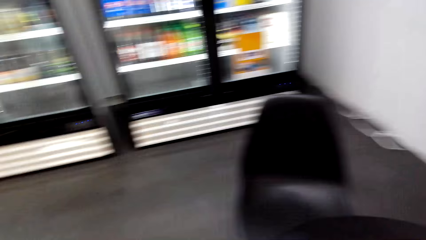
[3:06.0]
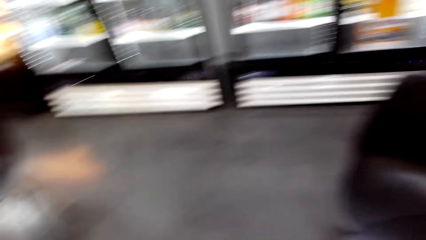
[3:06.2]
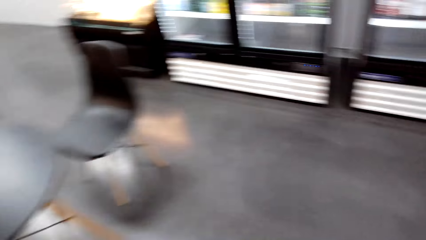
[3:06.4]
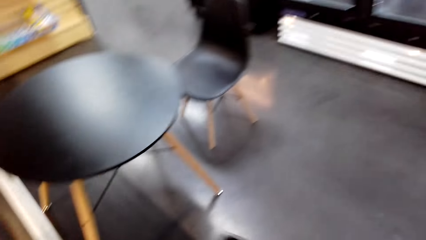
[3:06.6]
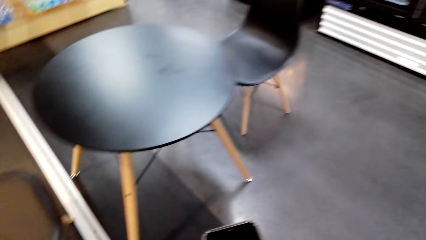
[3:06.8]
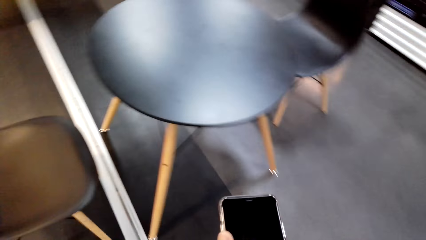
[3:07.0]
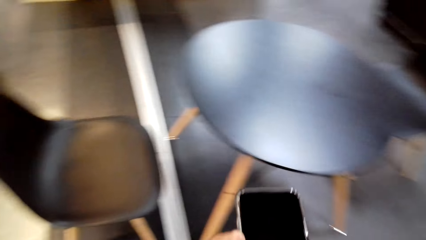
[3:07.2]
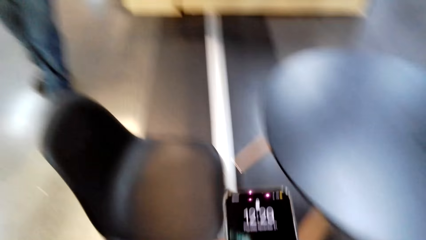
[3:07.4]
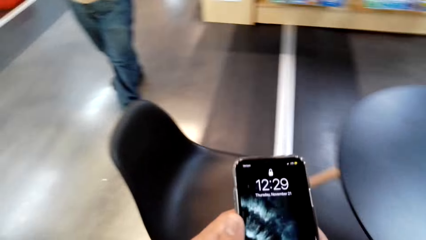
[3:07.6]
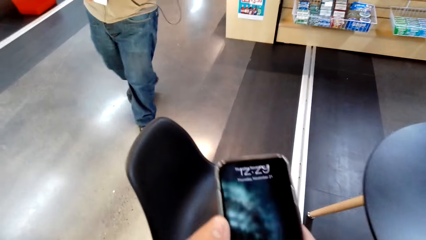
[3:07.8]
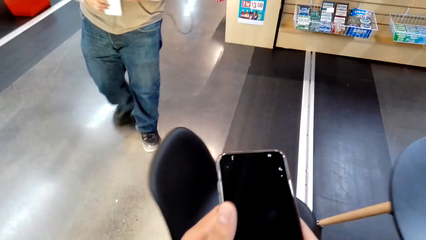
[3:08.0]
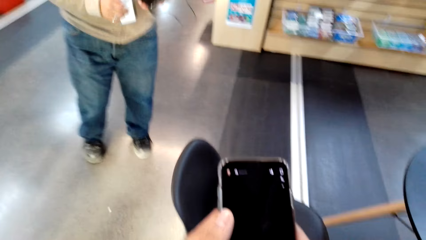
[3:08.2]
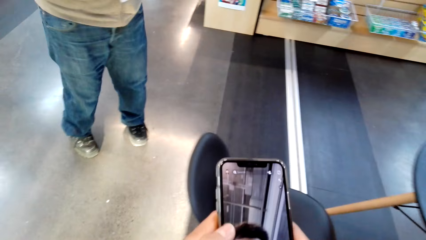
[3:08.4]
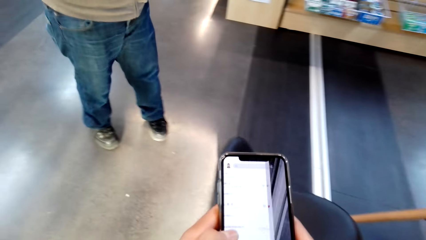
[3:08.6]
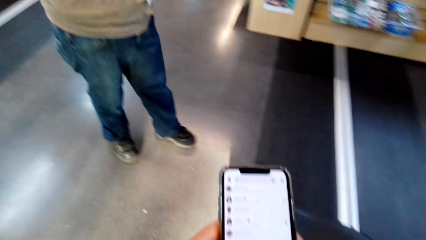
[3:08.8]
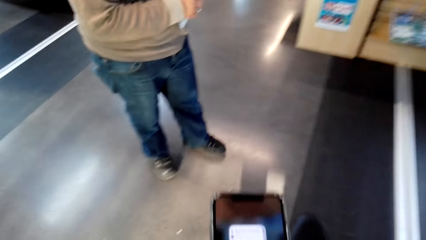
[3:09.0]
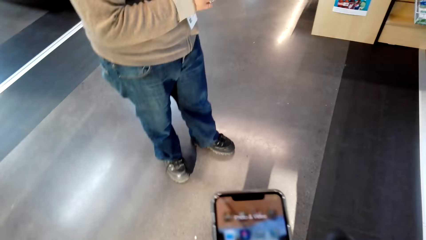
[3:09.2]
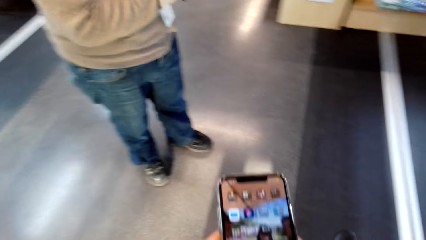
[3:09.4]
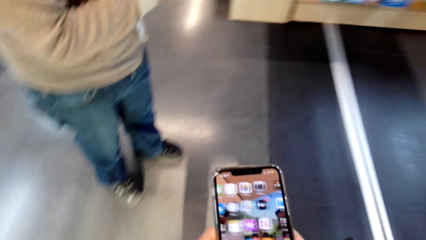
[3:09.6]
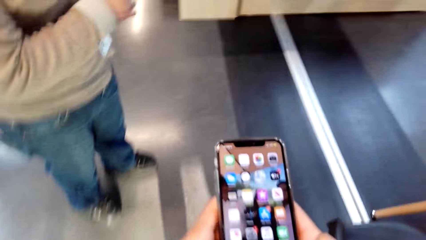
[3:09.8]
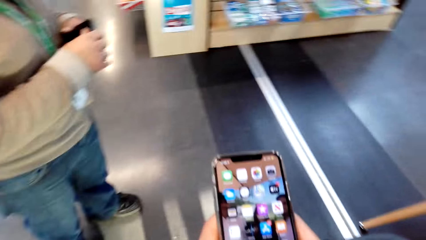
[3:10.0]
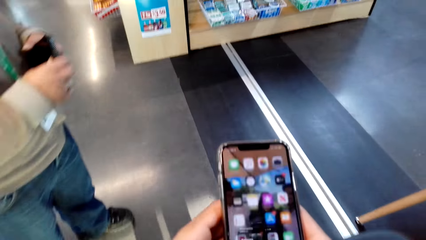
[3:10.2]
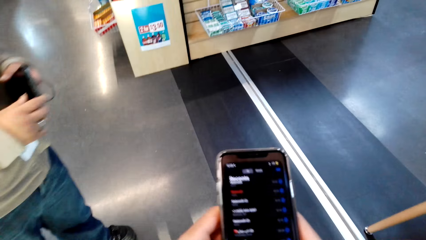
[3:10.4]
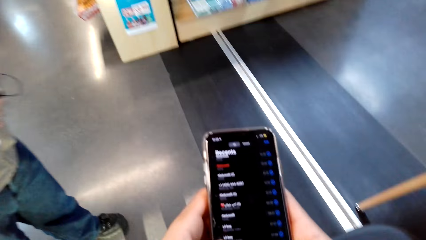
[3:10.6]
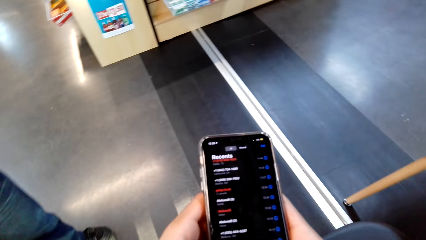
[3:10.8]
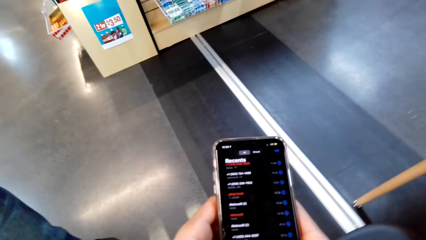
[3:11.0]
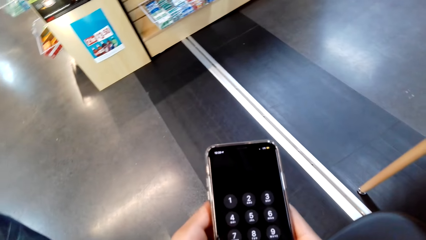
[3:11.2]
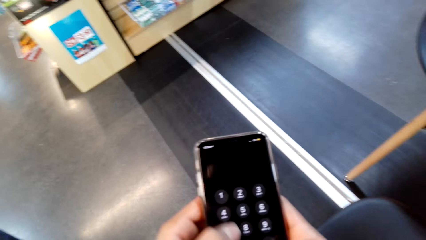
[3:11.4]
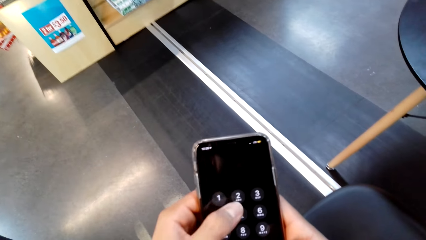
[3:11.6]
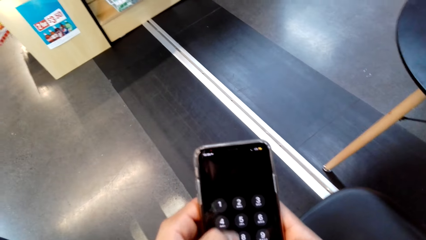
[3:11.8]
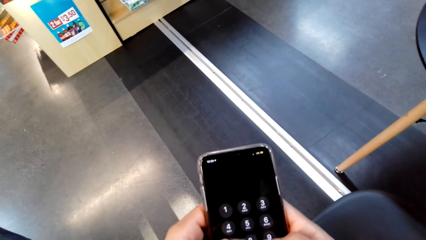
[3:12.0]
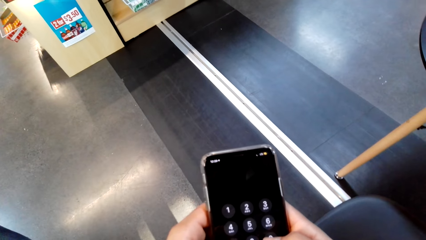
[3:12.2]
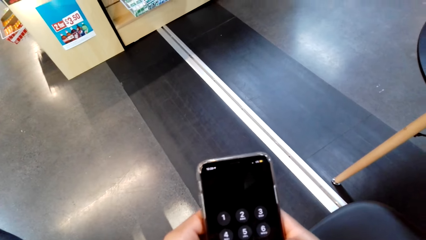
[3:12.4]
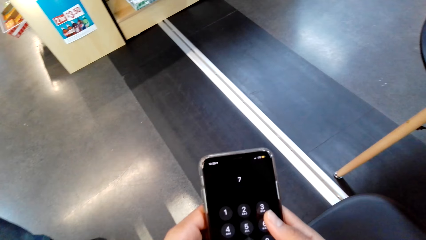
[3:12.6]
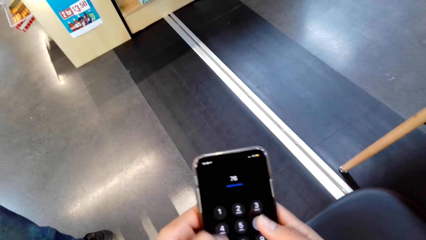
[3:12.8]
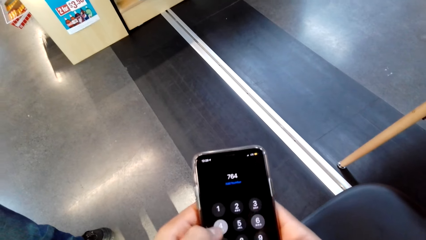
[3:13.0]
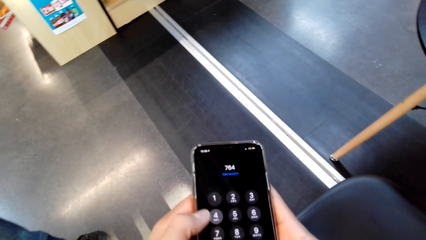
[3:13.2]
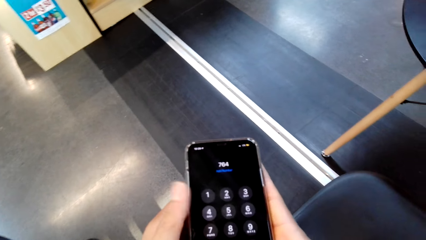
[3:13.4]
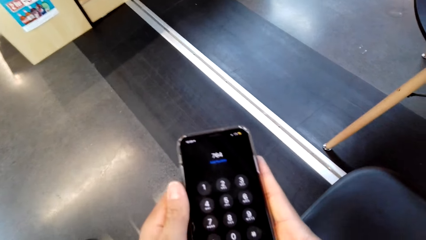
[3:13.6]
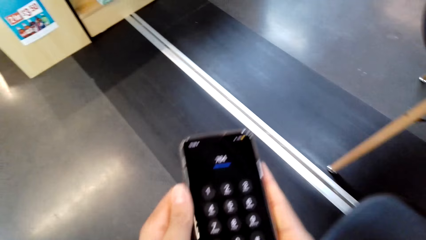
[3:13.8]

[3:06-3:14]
The camera wearer removes the phone. They scroll on the phone. A man walks in the shop.

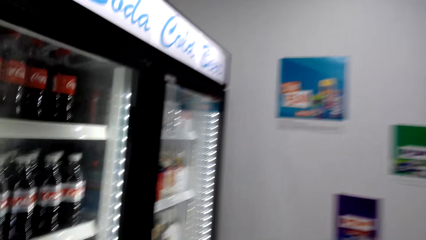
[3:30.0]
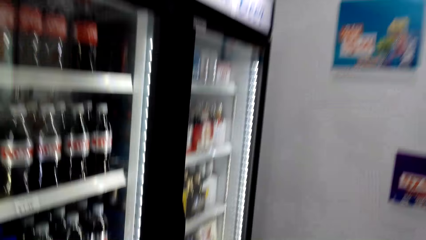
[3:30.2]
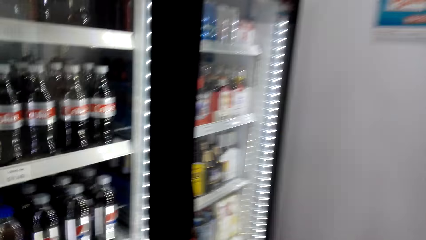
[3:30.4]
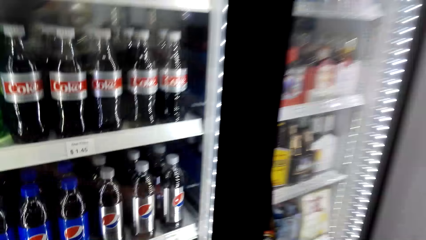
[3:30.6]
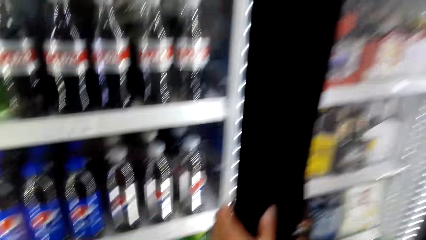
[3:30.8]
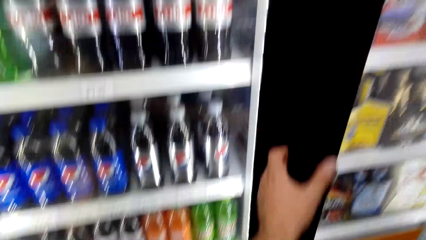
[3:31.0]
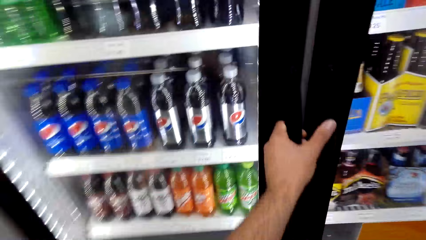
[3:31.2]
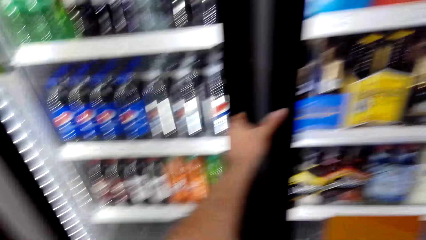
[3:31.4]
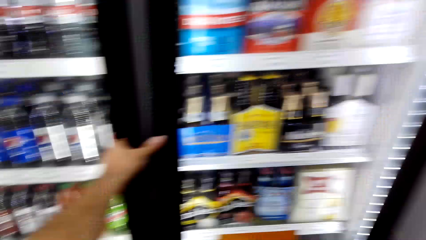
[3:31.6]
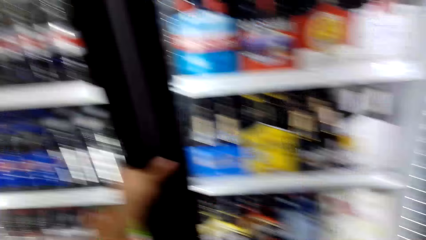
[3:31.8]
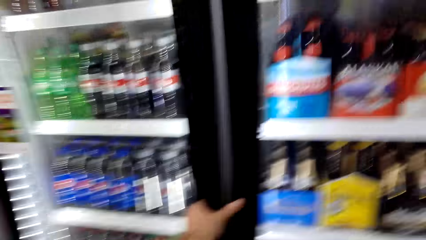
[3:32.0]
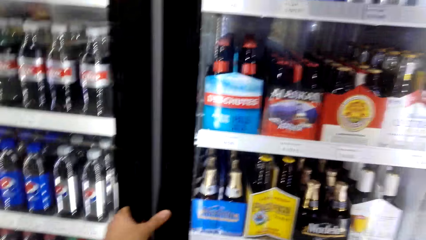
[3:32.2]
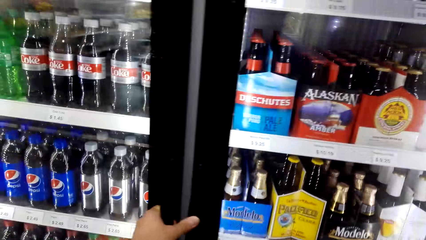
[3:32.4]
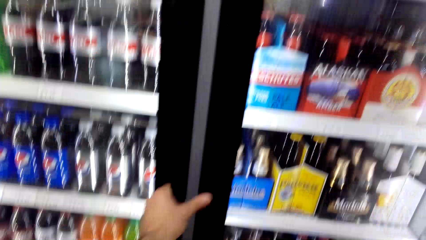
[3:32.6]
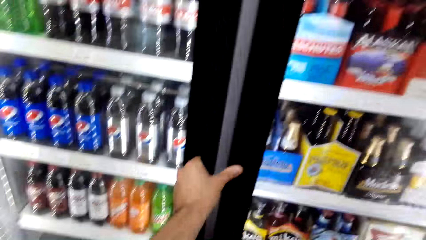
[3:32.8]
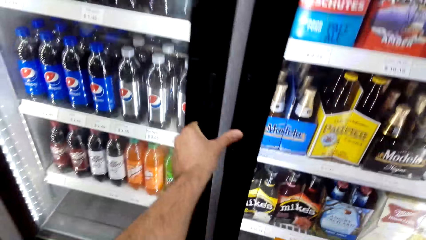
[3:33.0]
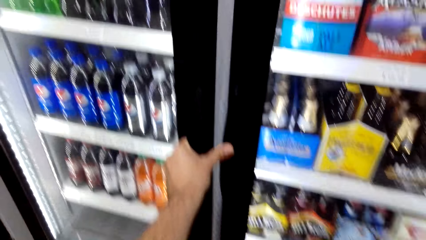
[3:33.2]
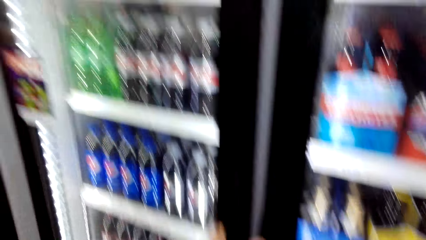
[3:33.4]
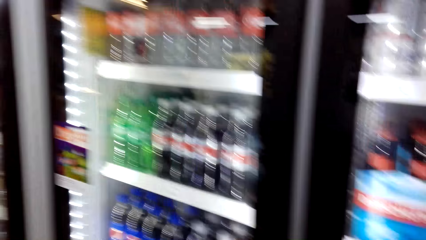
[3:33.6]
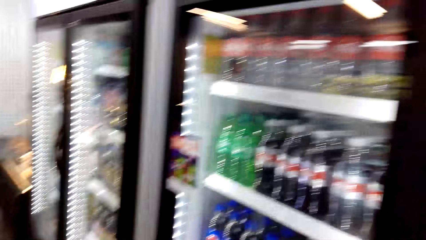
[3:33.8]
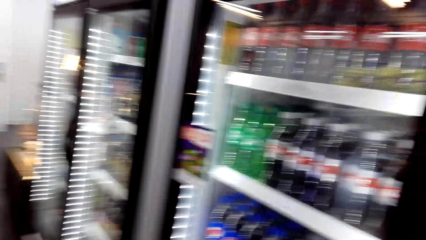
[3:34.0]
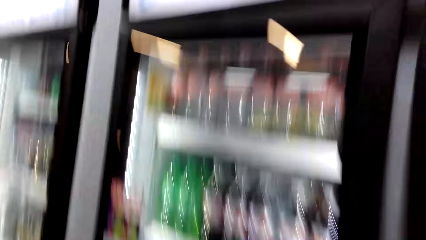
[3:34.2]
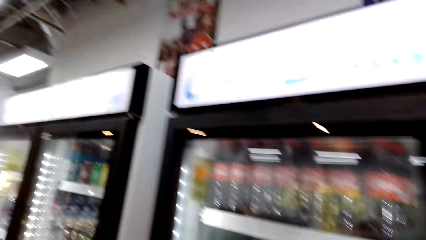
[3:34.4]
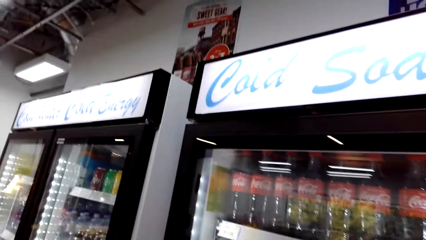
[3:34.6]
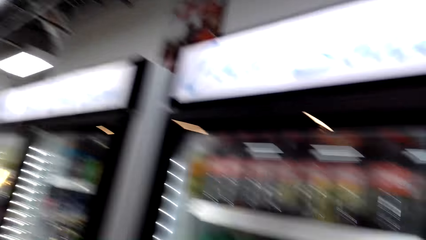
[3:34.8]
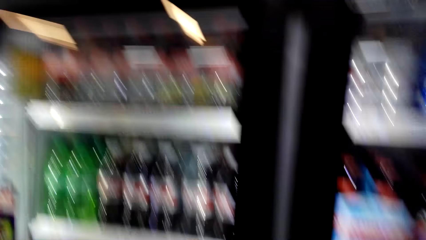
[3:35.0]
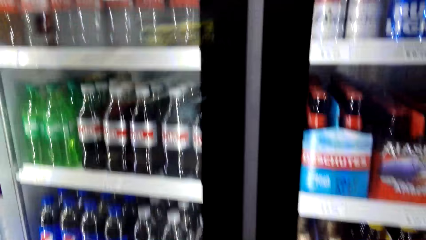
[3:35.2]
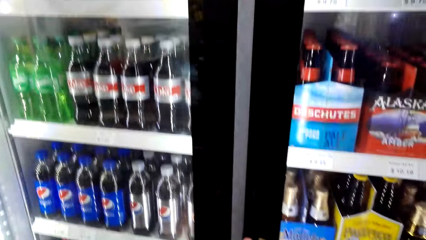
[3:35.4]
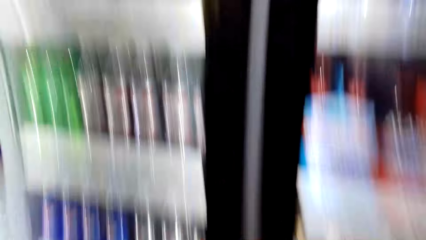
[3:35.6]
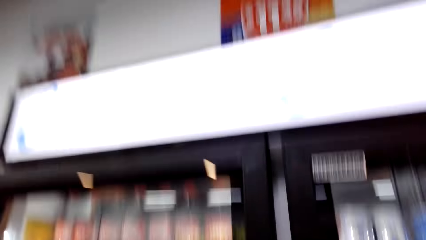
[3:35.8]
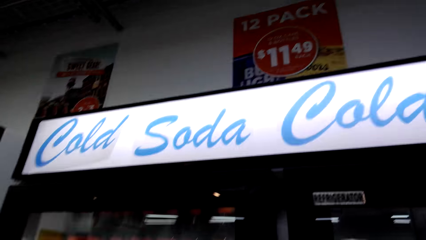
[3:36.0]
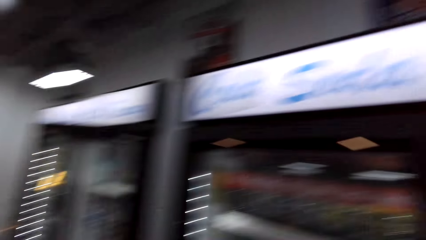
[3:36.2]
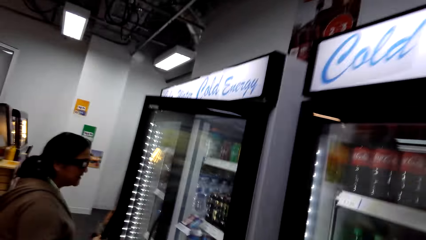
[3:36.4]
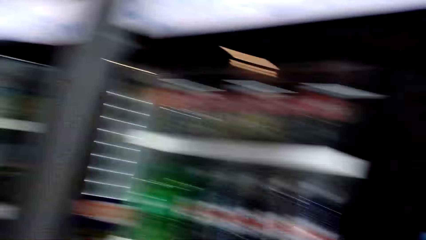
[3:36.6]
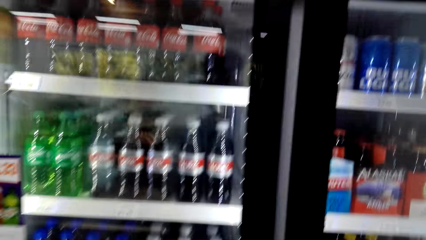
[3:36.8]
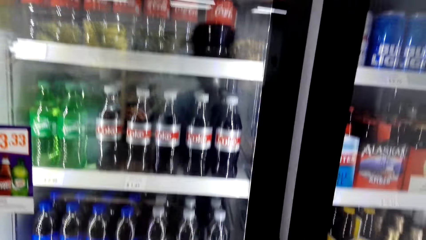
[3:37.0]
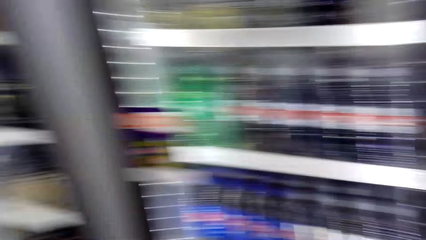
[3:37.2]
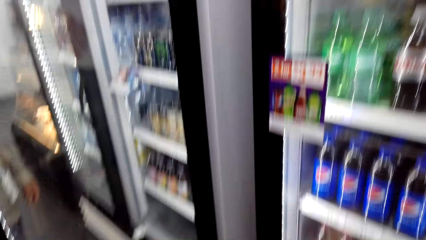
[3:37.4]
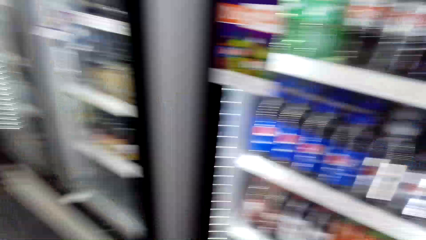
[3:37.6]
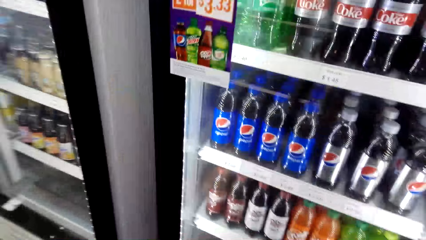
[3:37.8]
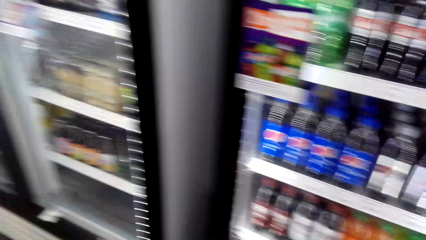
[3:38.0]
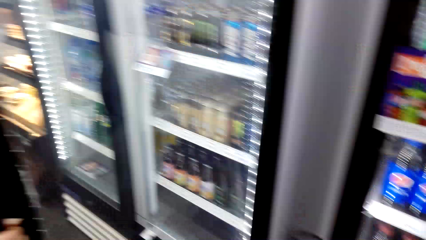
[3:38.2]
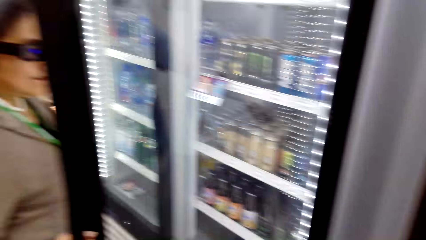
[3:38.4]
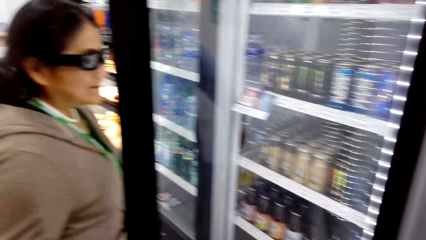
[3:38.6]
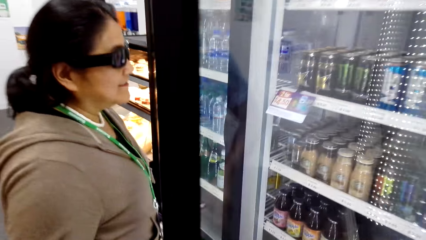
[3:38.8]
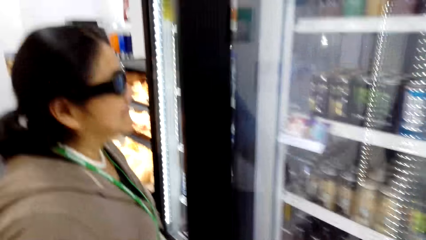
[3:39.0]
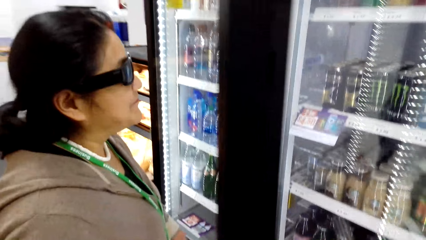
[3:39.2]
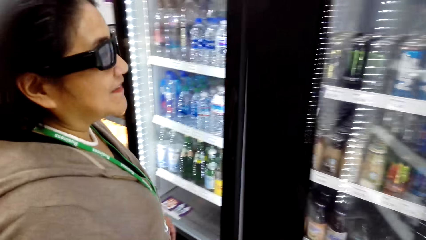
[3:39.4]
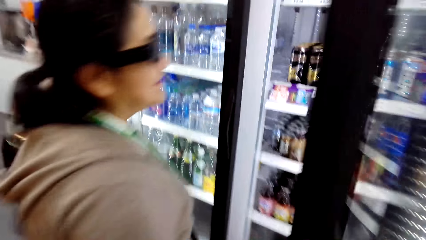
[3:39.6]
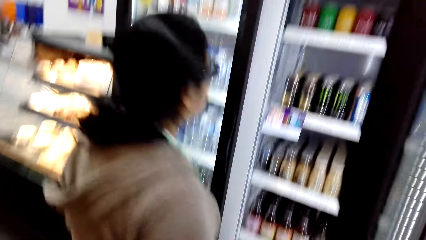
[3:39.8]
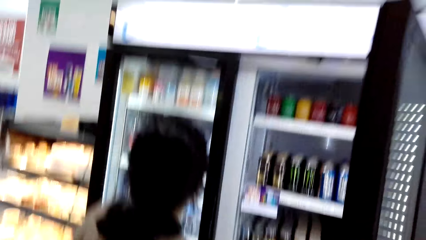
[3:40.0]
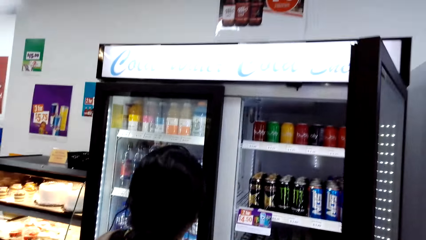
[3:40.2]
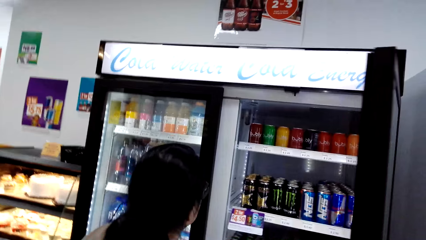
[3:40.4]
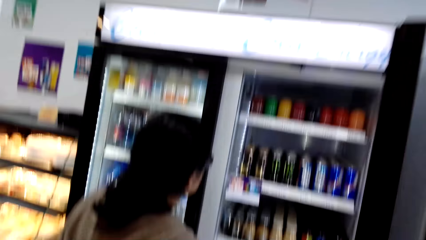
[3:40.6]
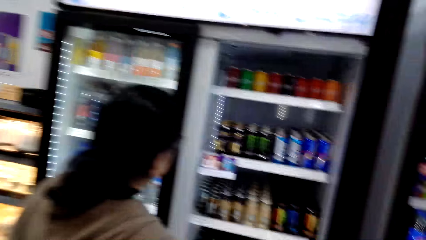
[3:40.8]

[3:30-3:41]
The camera wearer holds on a refrigerator. They try to open the refrigerator. A lady opens the refrigerator.
